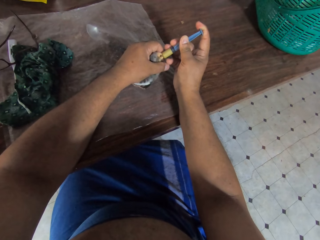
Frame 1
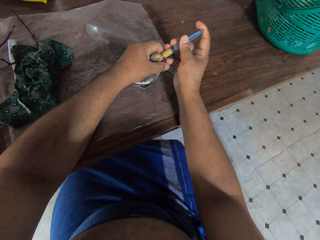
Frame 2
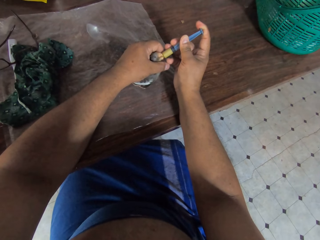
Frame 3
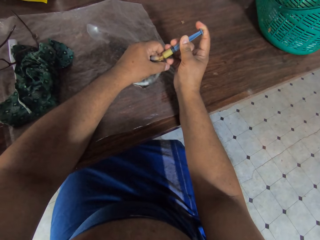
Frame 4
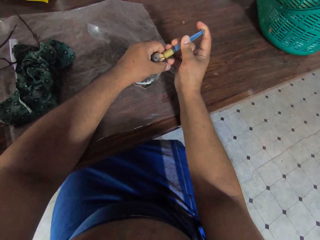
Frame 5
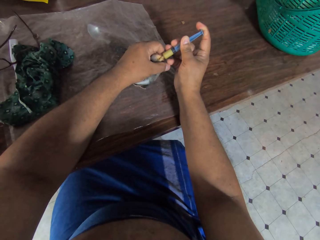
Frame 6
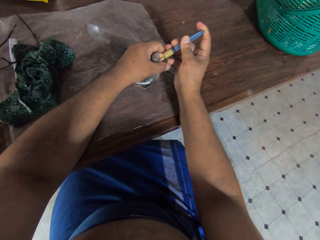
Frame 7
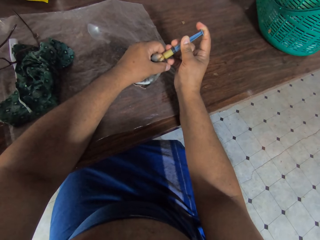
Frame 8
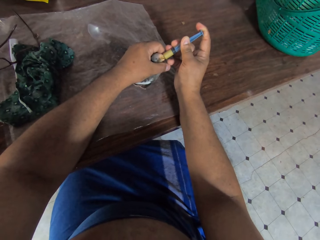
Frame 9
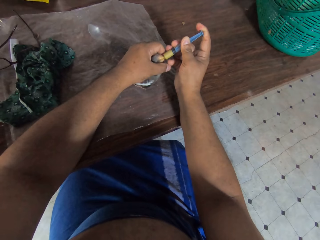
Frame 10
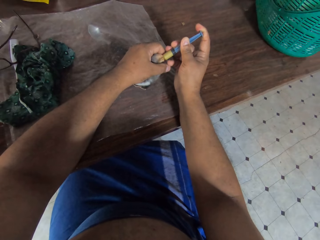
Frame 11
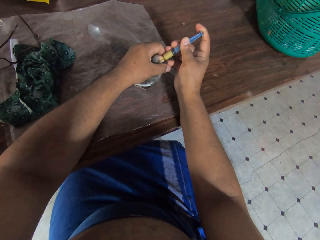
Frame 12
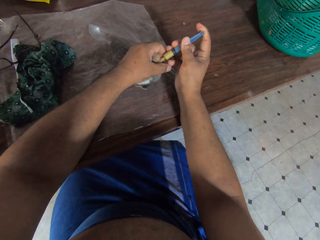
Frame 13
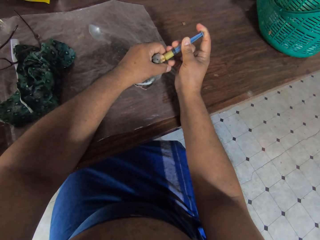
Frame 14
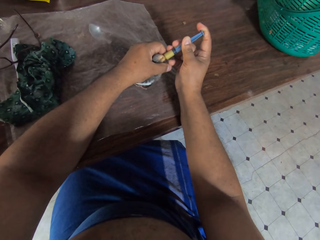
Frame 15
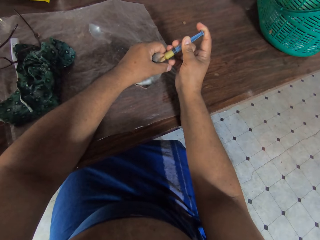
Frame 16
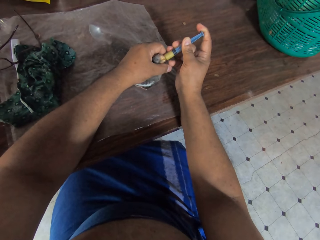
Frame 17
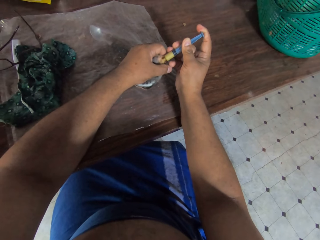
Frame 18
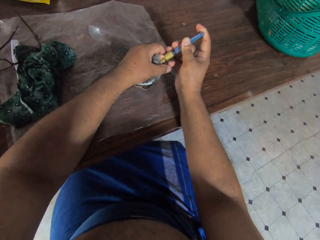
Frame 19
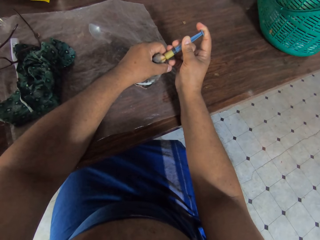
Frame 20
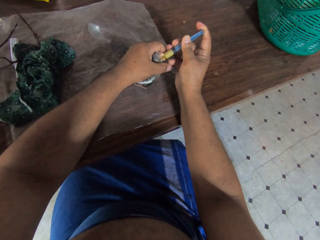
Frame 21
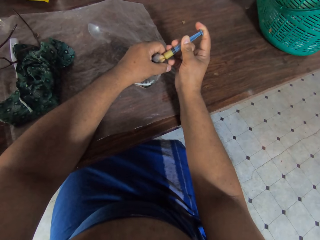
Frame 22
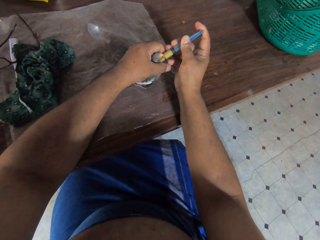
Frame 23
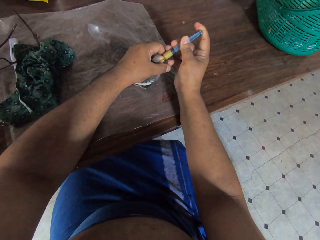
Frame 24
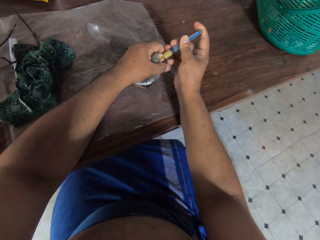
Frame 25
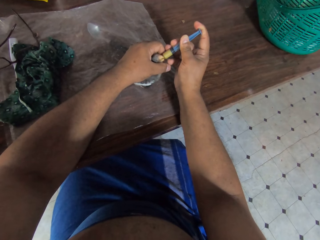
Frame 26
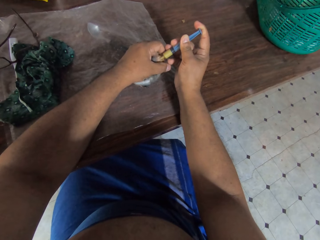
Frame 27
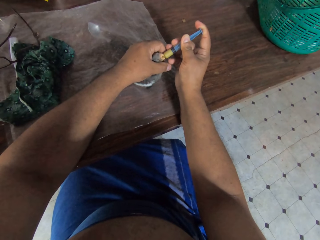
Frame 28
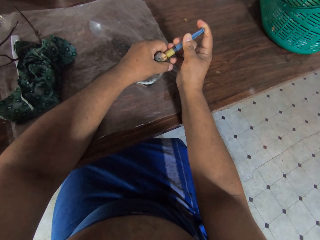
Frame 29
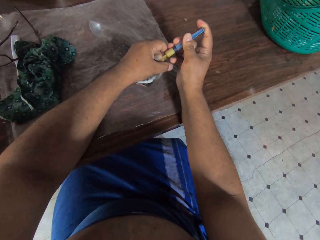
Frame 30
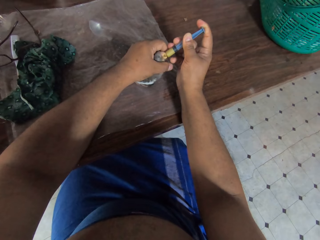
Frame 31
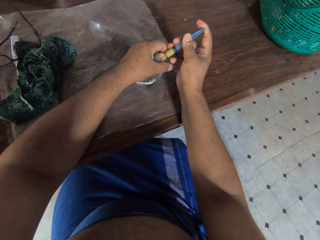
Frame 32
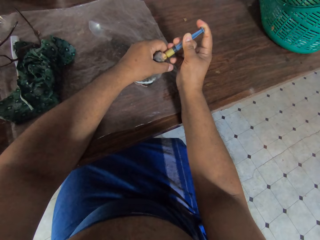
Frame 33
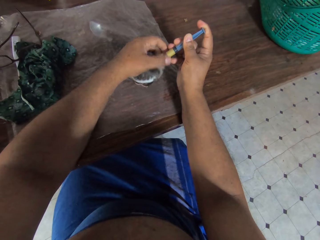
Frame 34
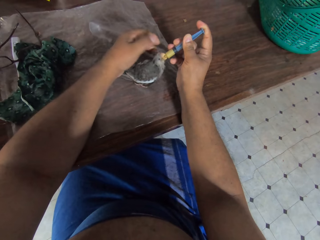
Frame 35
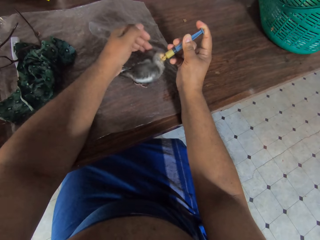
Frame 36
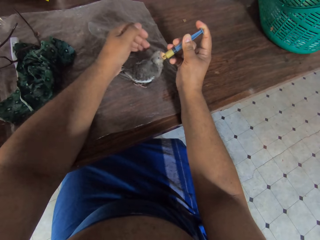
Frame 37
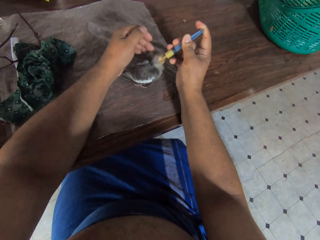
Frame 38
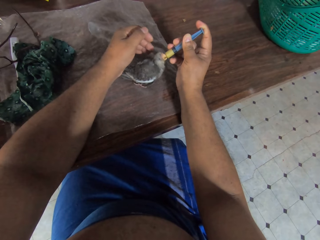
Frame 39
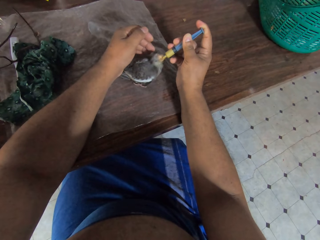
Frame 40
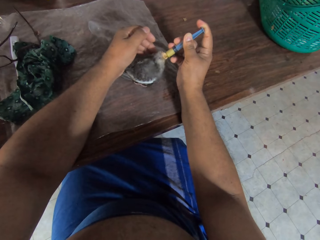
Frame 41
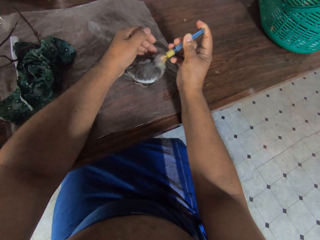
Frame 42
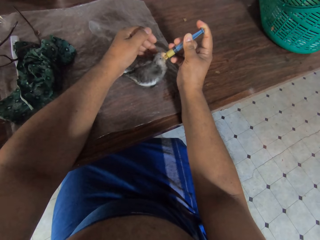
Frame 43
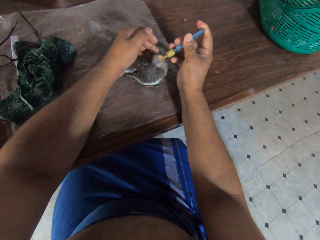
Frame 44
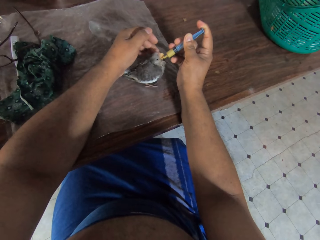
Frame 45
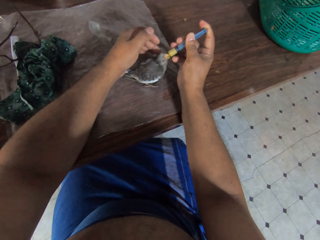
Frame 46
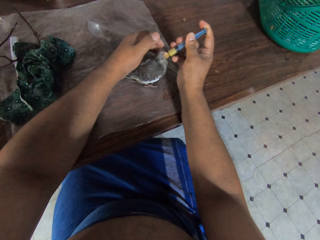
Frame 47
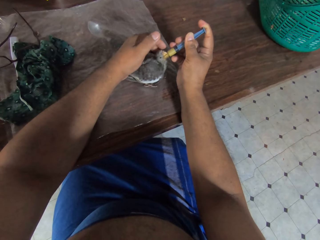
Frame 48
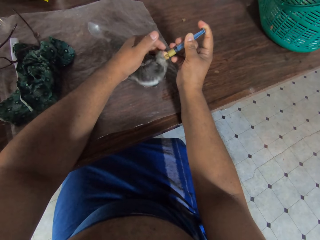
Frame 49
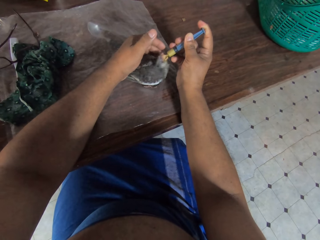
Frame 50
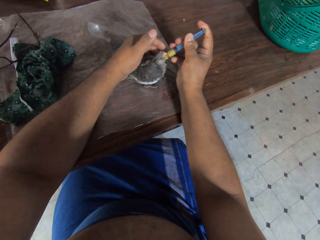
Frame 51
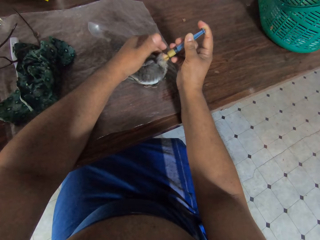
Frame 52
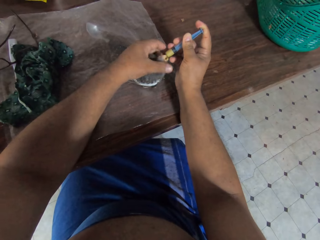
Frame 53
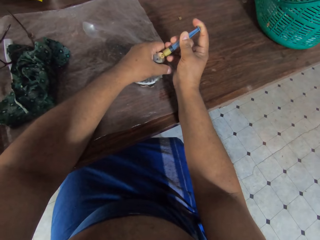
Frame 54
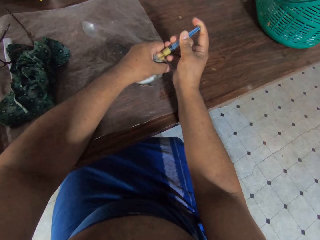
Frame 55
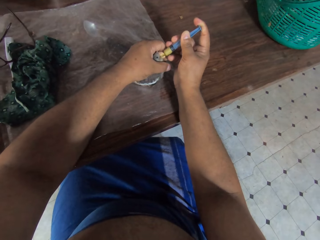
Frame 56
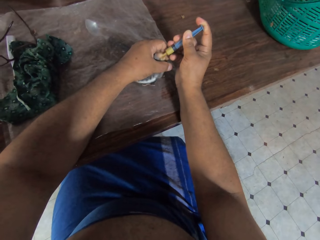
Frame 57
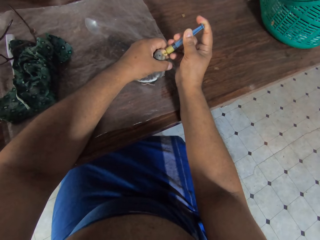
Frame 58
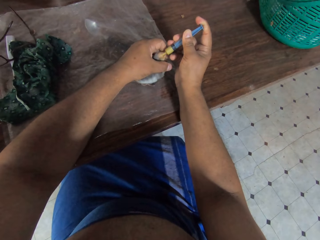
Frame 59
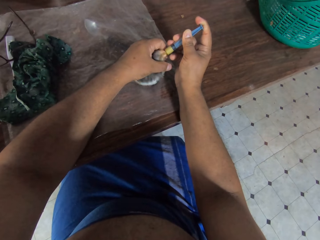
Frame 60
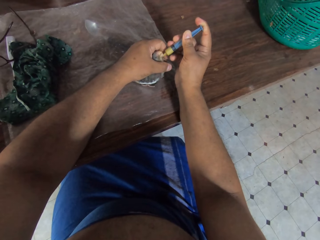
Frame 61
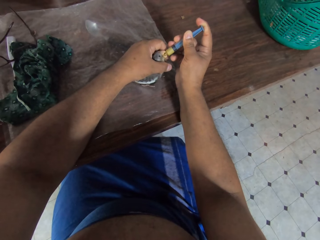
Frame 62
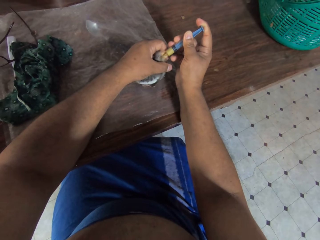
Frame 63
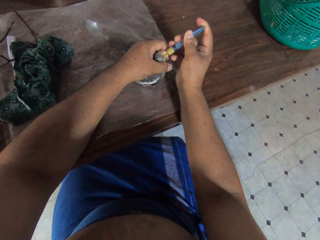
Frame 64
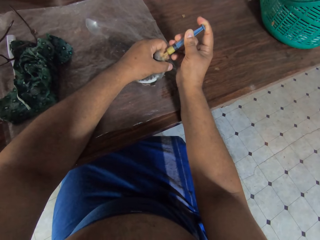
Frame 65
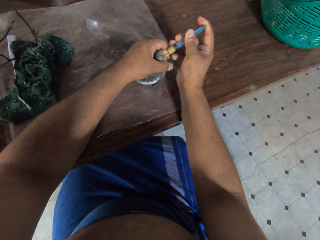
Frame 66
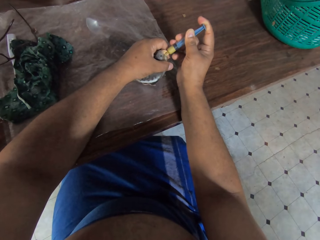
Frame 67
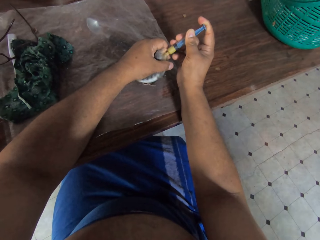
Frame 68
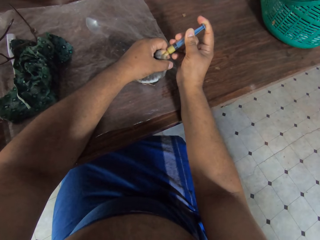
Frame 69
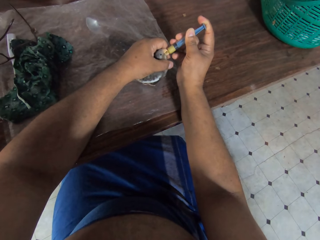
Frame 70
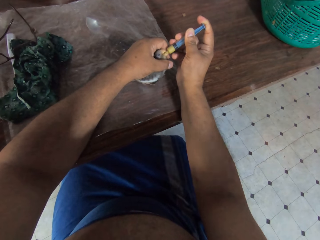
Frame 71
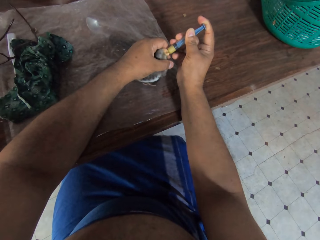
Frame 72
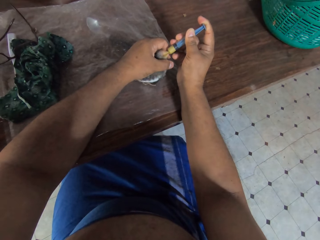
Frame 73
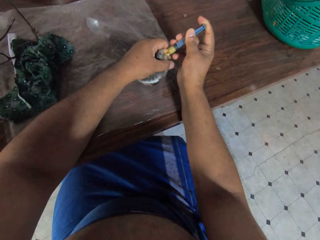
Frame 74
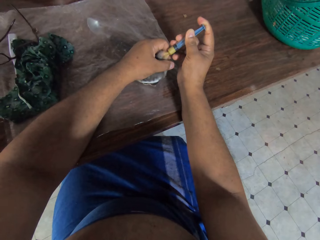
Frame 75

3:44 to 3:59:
The camera wearer releases the chick from his hand. He holds the chick with his hand on the table.

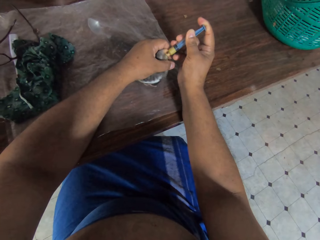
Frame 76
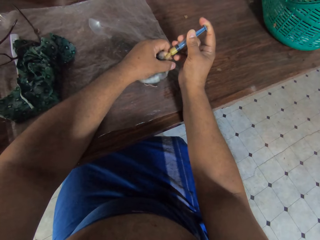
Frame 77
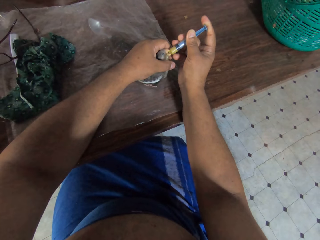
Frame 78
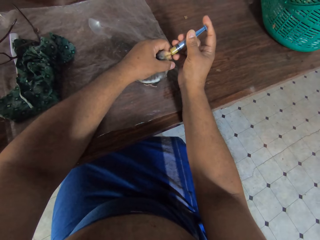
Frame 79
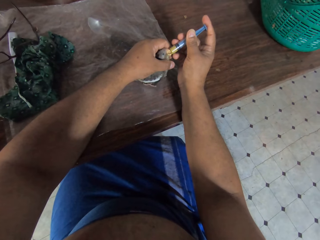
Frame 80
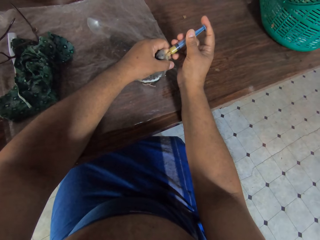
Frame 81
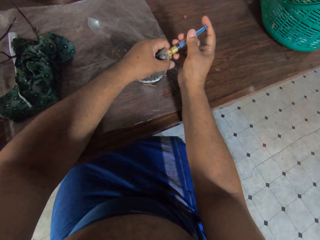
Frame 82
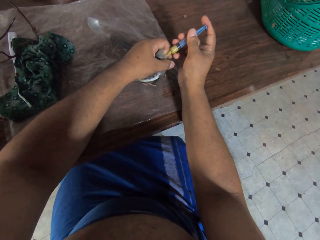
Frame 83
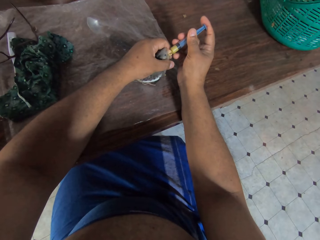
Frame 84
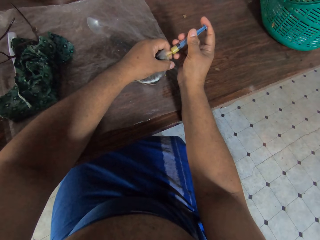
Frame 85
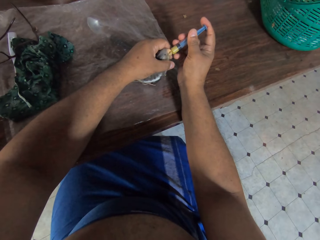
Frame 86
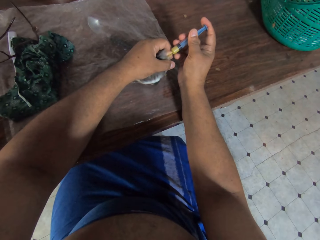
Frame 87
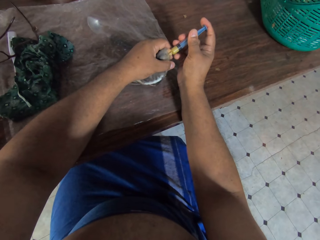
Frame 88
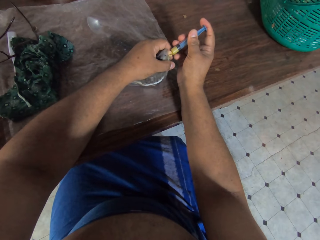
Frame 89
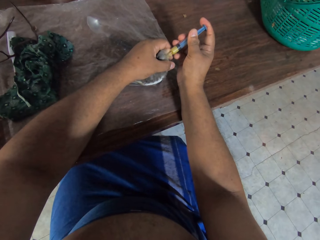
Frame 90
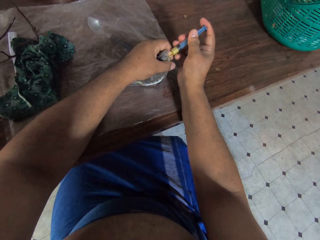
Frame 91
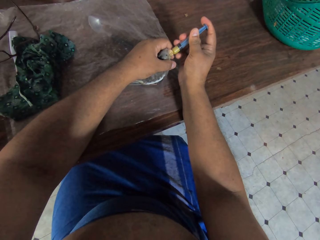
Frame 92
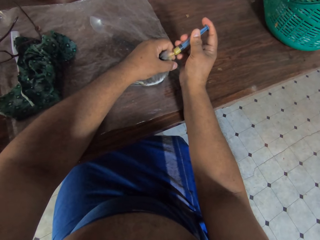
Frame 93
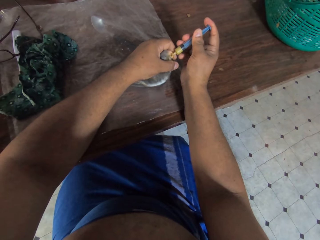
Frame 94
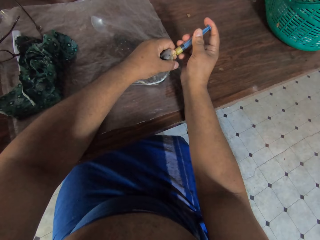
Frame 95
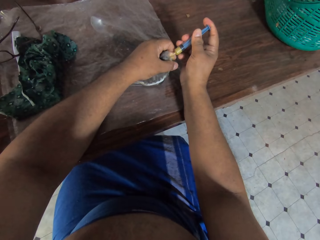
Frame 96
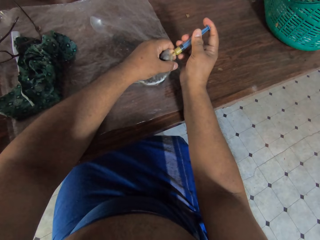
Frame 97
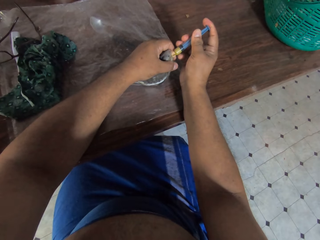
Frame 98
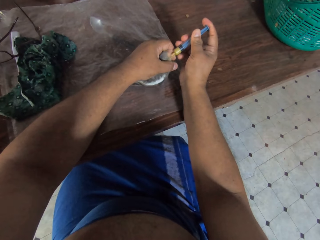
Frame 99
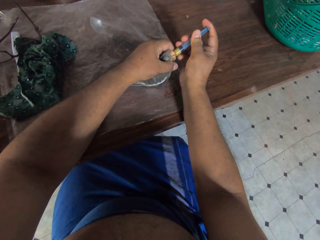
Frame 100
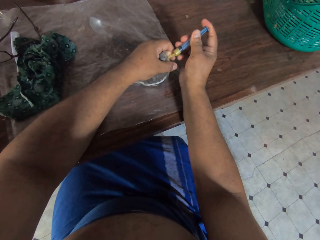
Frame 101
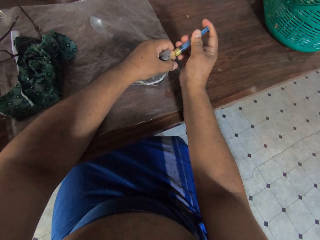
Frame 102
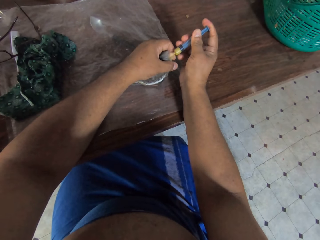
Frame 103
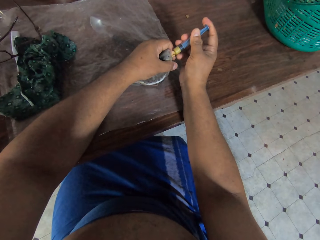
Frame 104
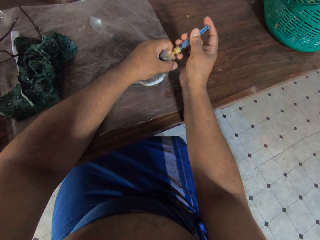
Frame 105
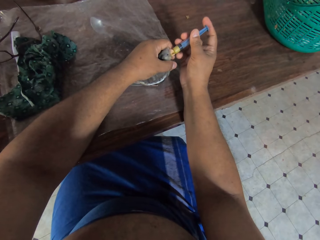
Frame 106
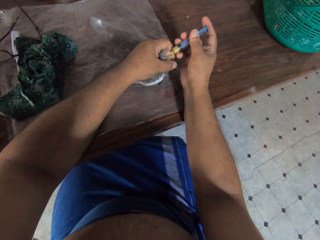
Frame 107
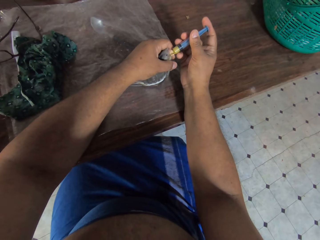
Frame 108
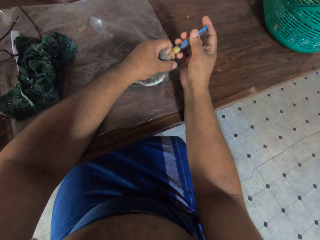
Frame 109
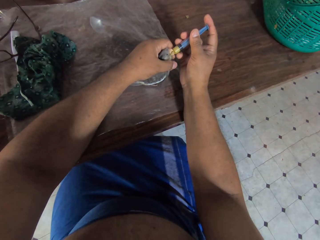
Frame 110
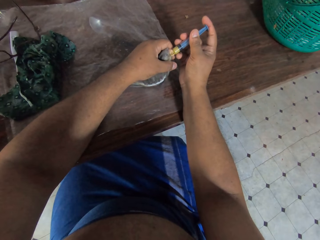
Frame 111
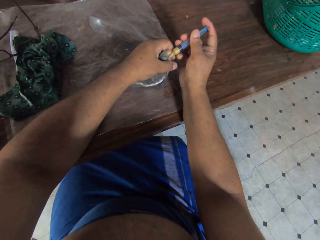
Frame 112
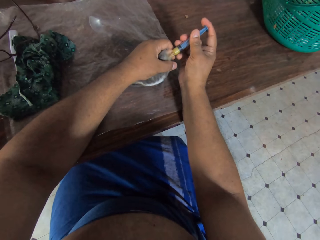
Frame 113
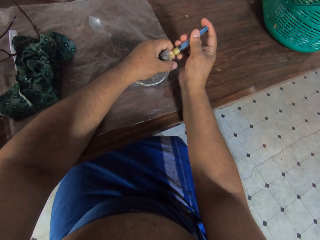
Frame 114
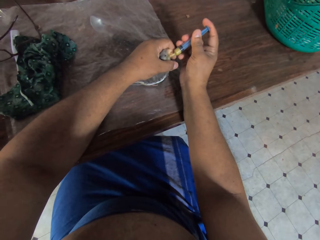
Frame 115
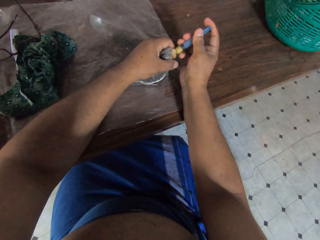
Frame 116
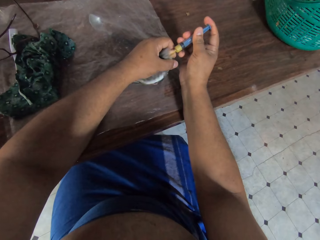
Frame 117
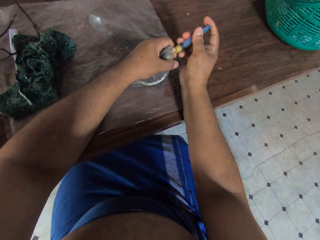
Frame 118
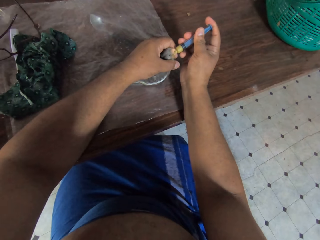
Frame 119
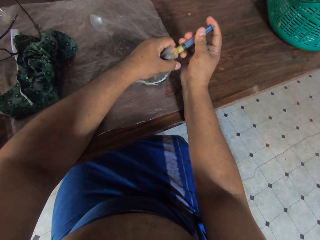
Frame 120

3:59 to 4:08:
The camera wearer presses the plunger top.
